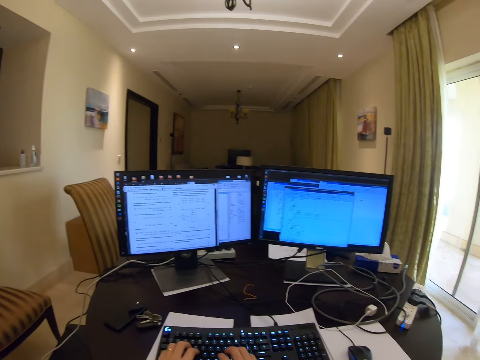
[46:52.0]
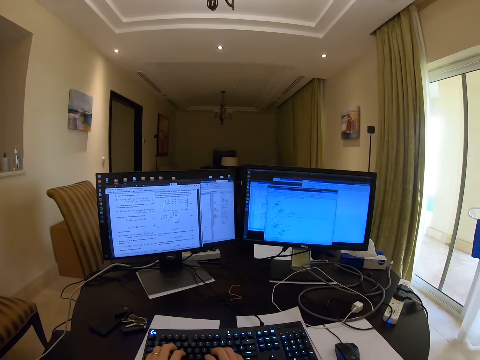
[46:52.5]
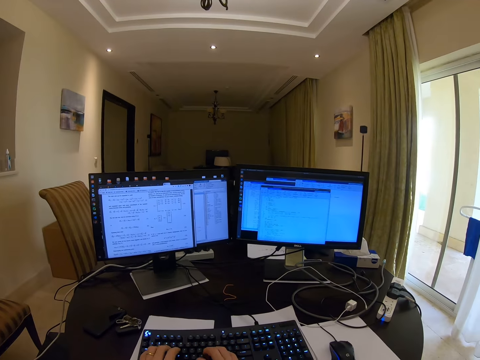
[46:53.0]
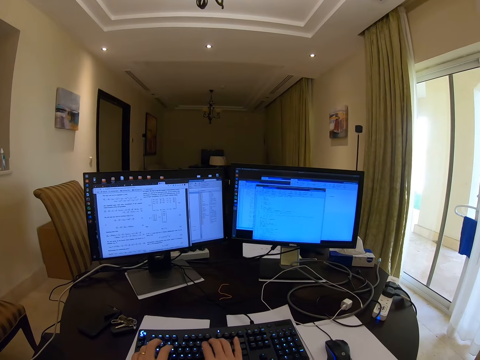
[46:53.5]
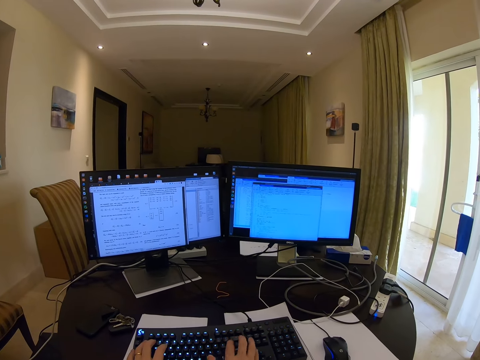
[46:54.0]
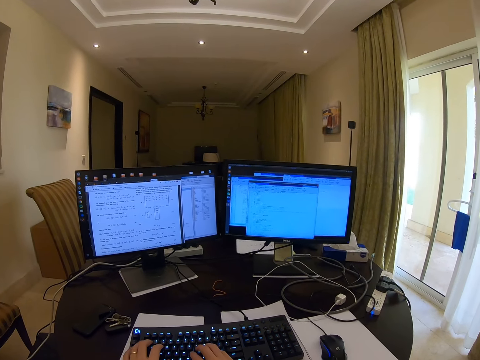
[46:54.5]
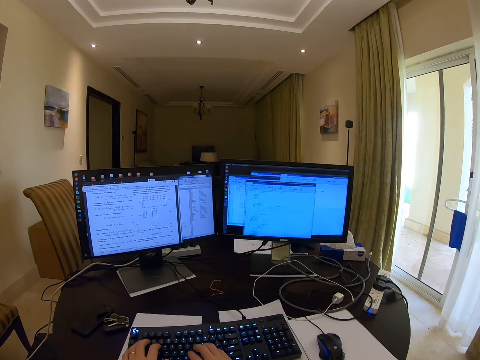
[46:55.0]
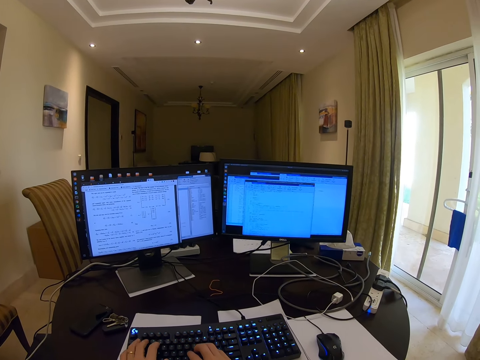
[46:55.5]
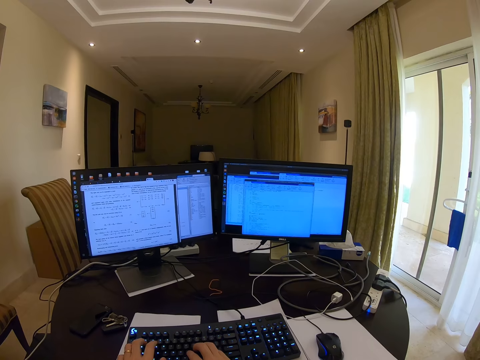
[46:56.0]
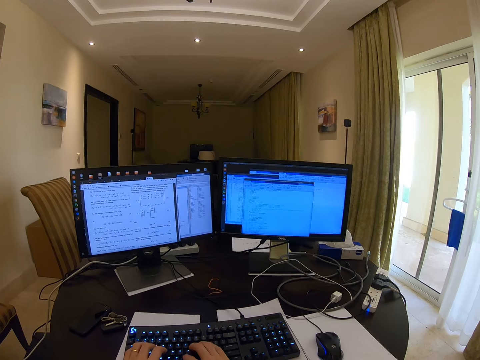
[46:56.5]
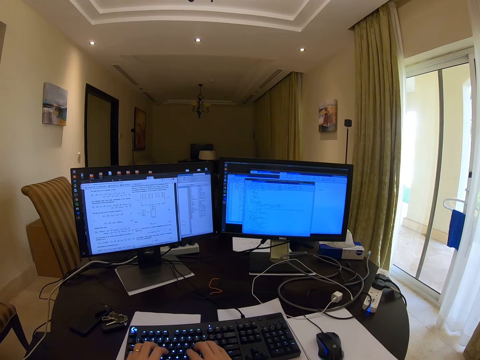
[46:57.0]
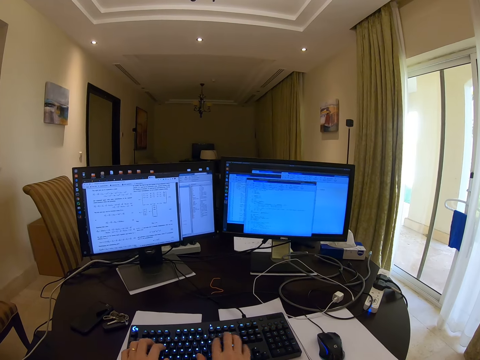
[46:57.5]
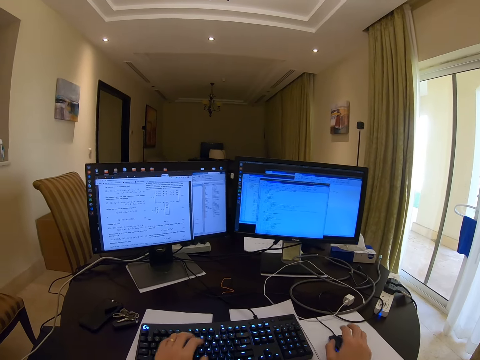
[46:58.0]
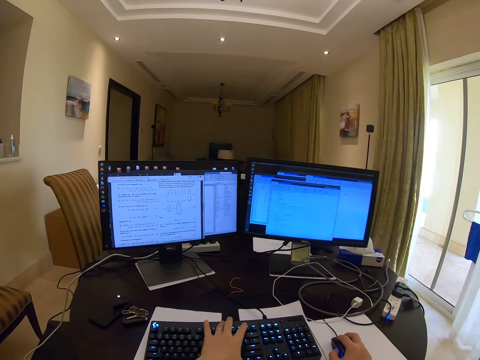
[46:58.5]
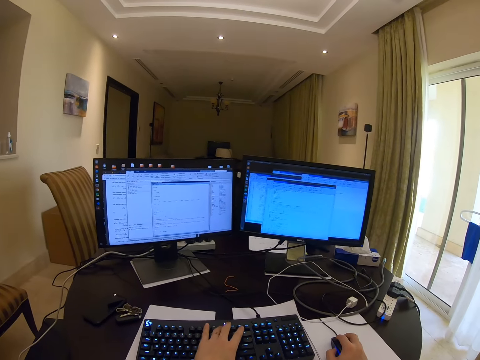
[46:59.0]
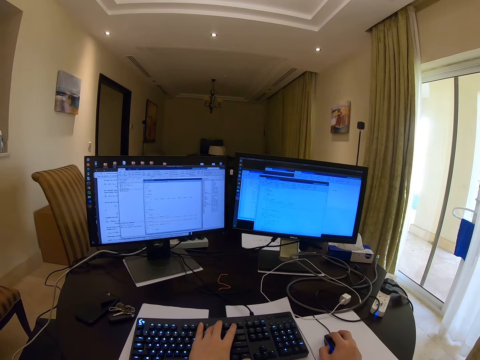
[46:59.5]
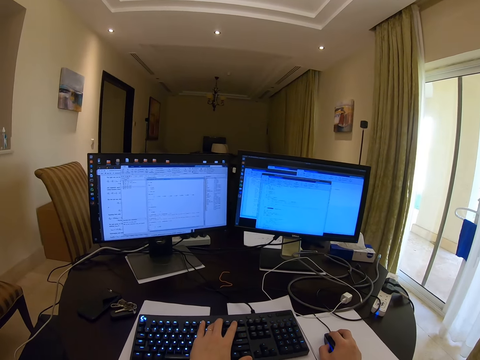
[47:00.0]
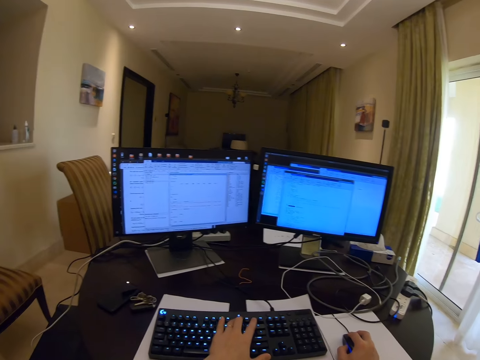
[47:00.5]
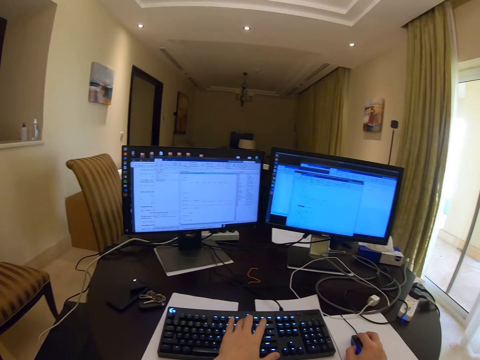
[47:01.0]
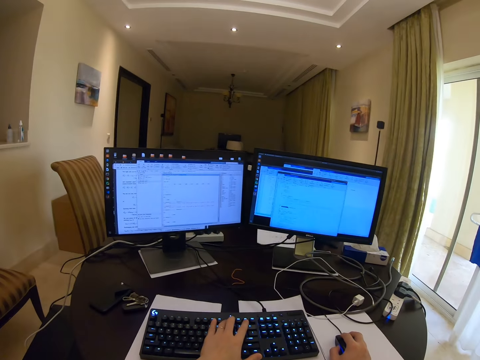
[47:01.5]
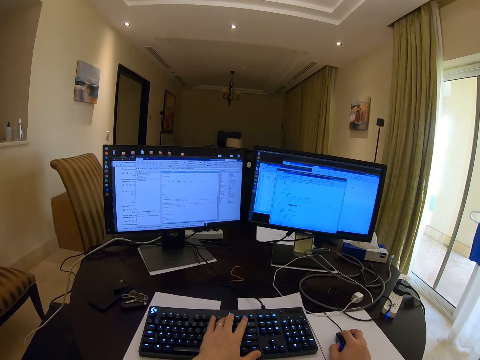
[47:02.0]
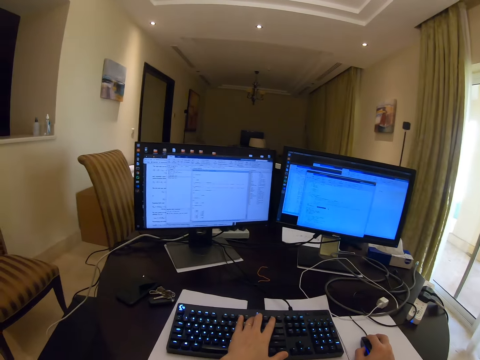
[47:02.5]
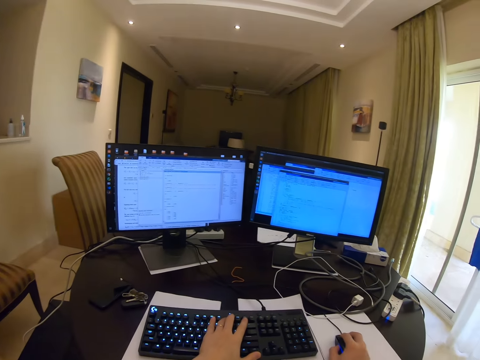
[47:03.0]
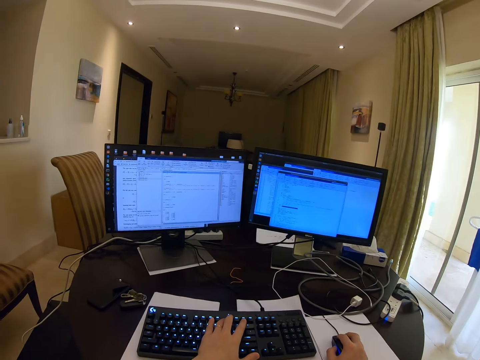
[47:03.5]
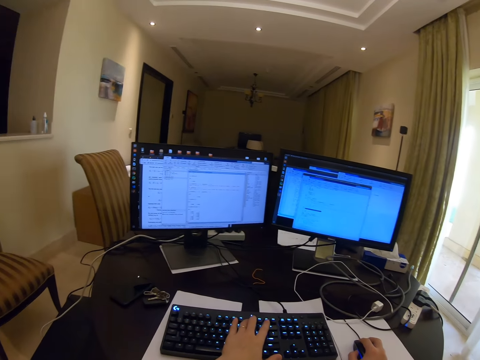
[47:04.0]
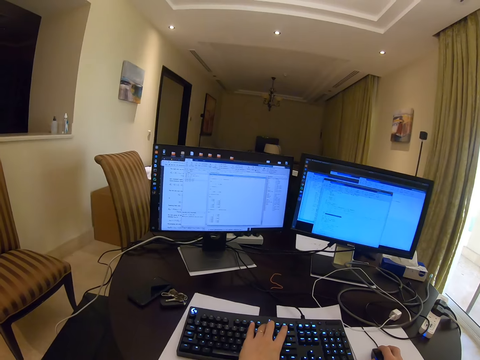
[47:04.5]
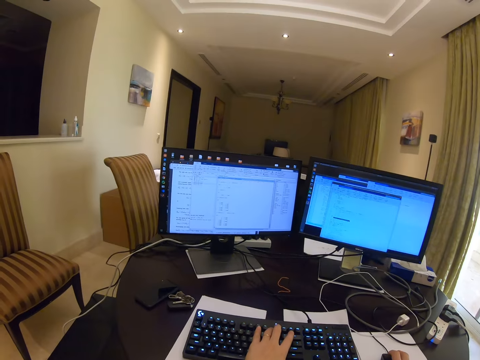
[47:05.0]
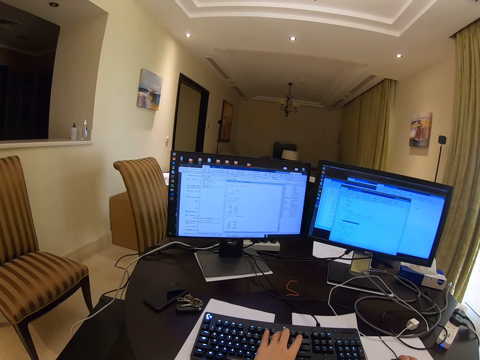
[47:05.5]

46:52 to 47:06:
The camera wearer touches the mouse. They control the mouse. They type on the keyboard. They press a keyboard key.

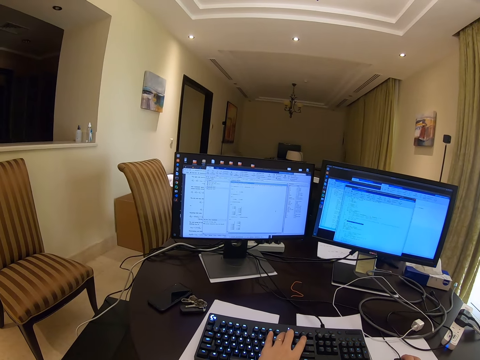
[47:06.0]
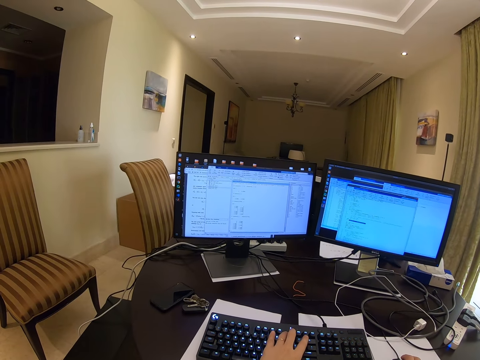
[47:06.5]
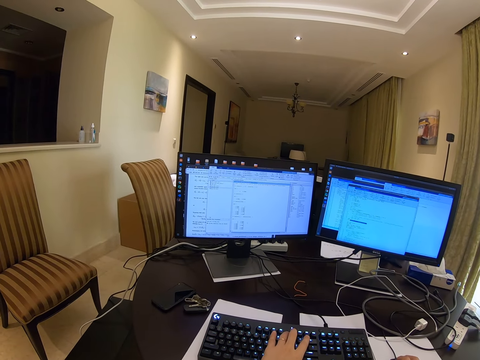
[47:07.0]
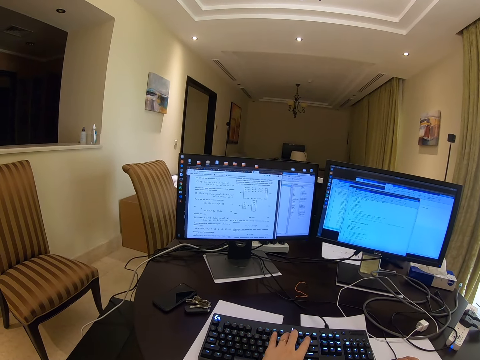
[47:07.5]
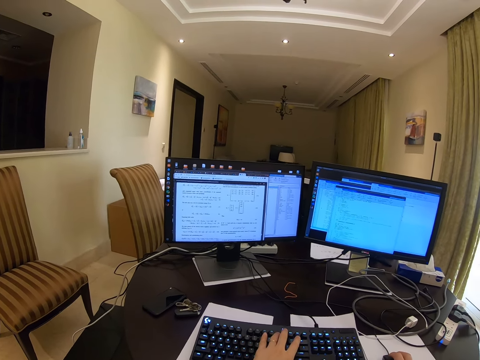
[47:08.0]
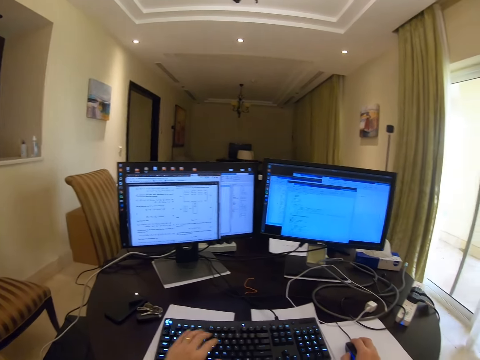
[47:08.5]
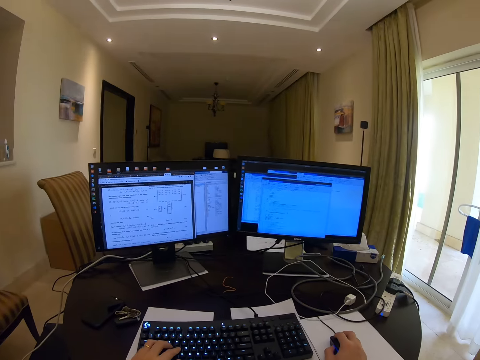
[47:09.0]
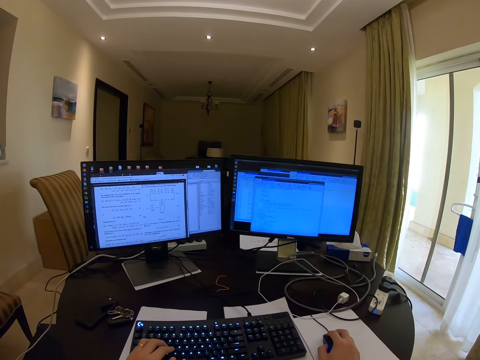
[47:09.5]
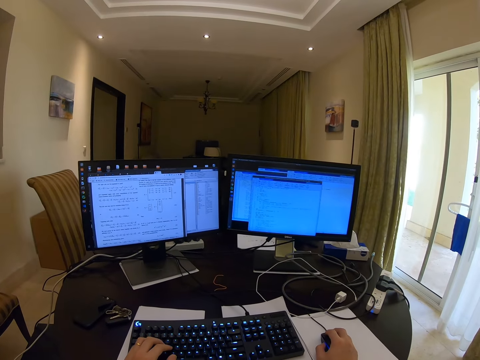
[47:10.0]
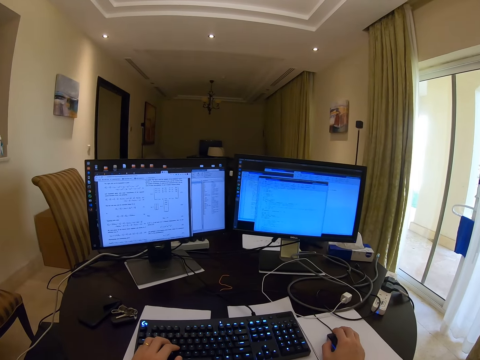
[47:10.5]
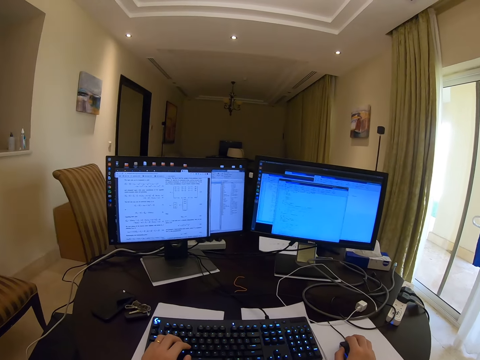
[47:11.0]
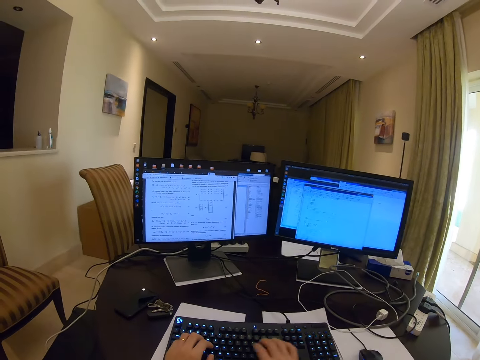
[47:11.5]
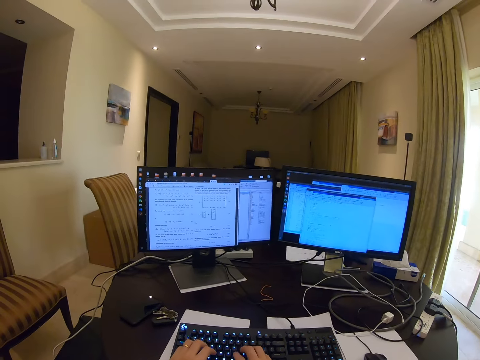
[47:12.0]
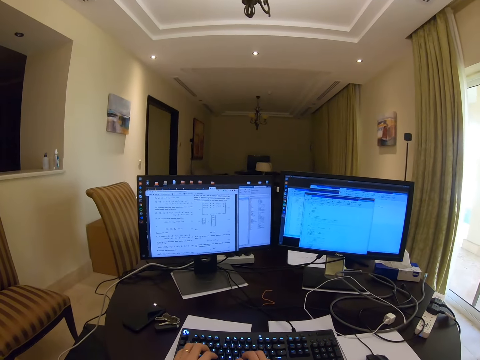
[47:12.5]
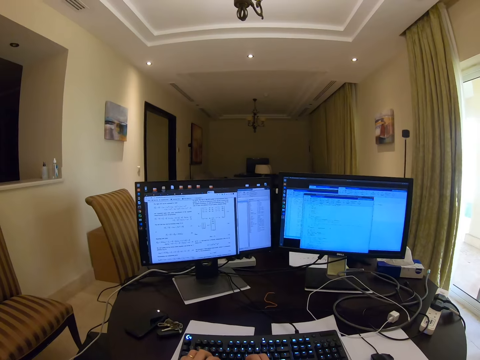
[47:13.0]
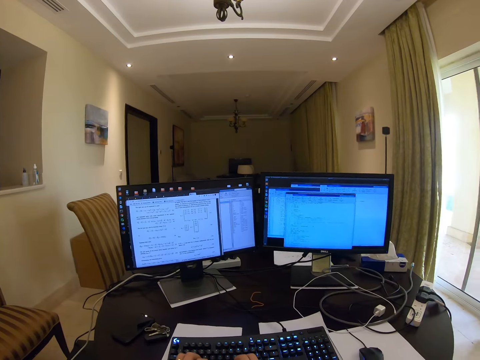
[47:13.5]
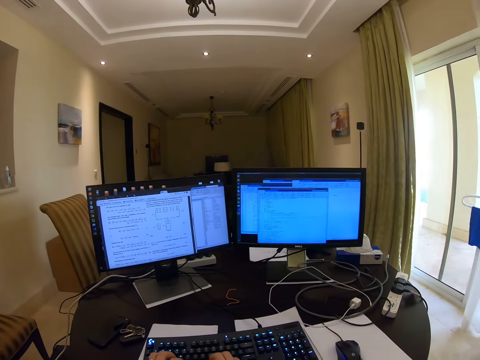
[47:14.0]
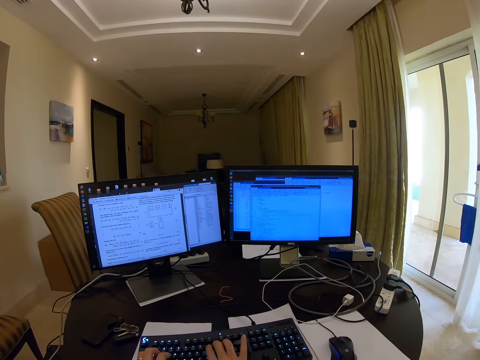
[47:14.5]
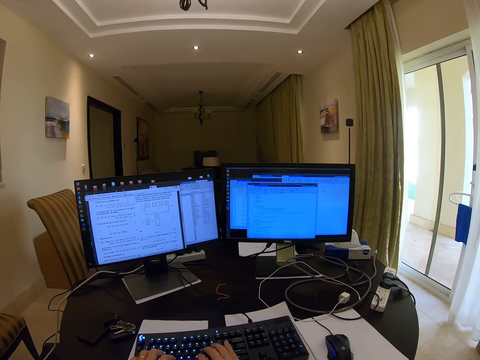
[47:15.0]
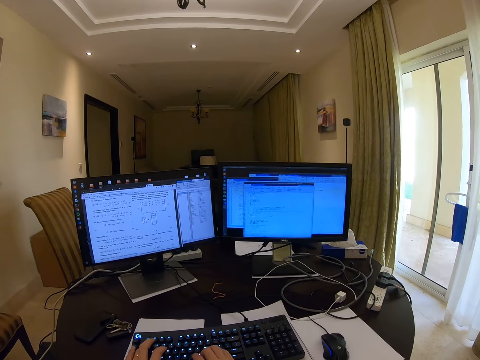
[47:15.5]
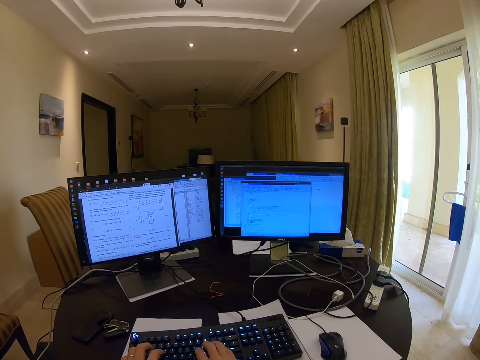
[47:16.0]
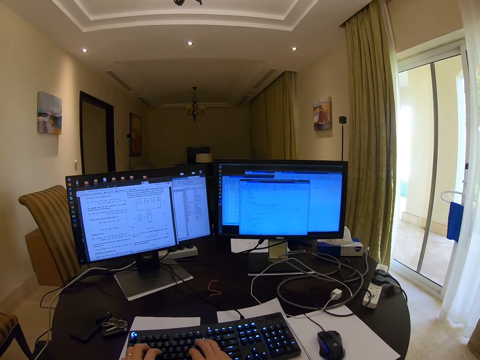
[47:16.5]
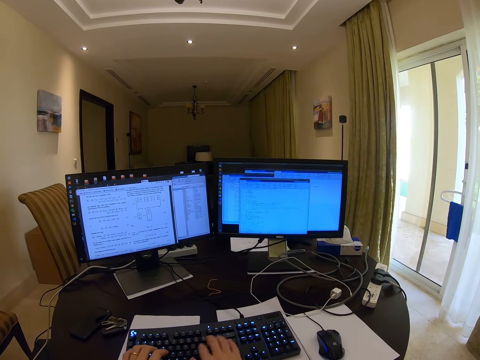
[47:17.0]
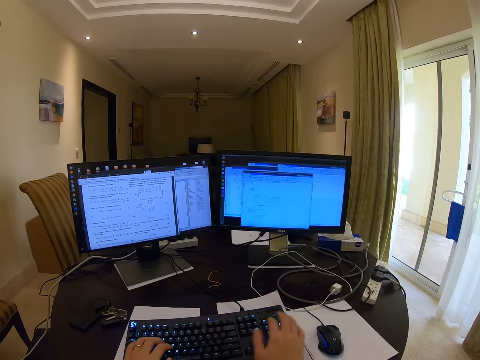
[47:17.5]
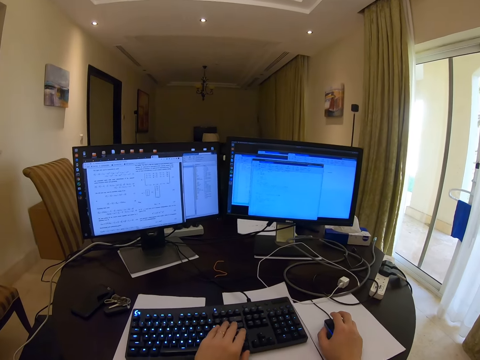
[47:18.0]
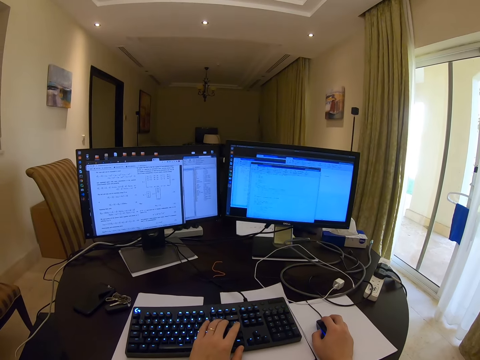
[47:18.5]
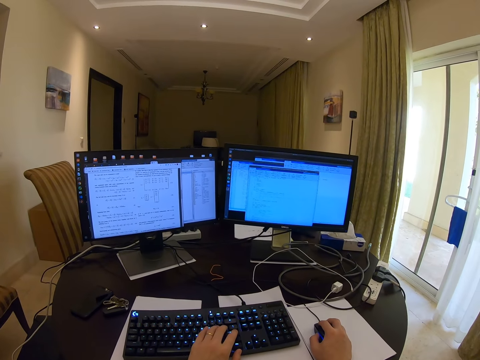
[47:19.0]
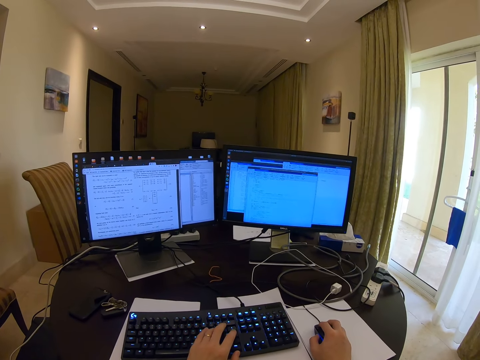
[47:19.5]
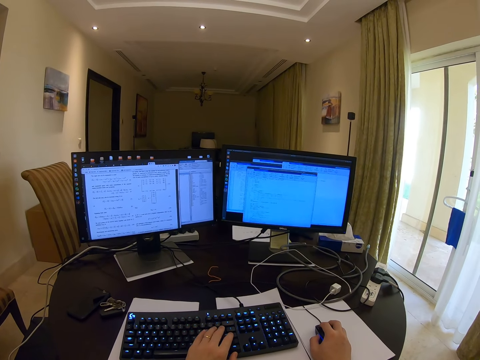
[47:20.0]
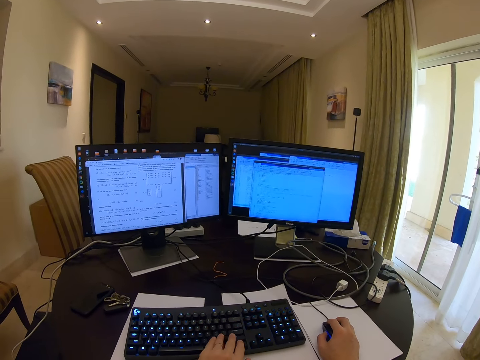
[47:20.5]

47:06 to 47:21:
The camera wearer types on the keyboard. They click the keyboard. They touch the mouse. They control the mouse. They type on the keyboard.
